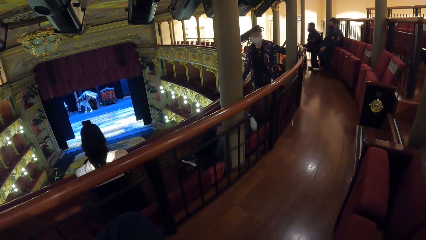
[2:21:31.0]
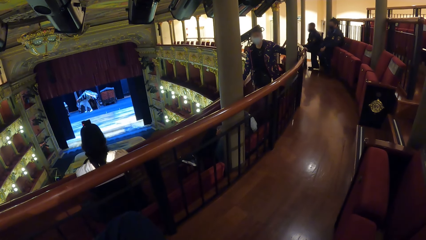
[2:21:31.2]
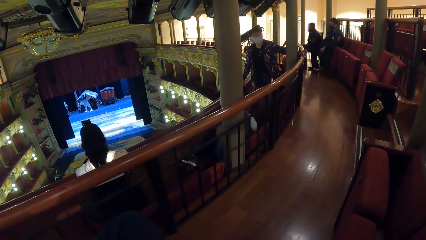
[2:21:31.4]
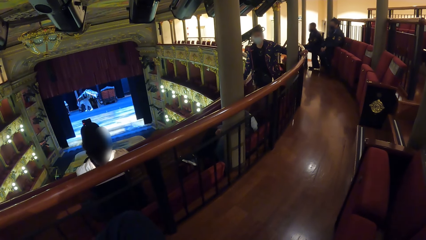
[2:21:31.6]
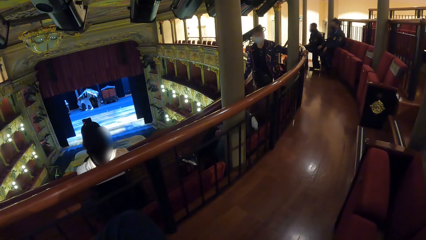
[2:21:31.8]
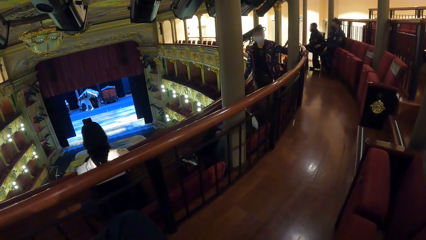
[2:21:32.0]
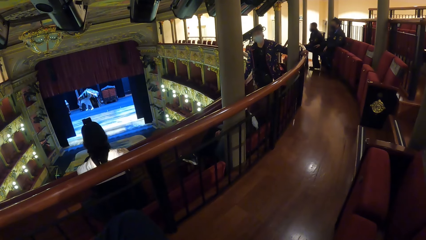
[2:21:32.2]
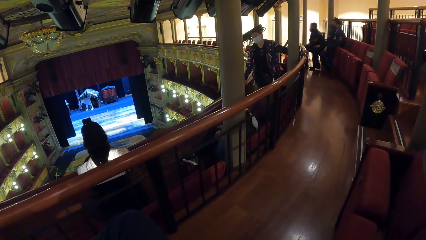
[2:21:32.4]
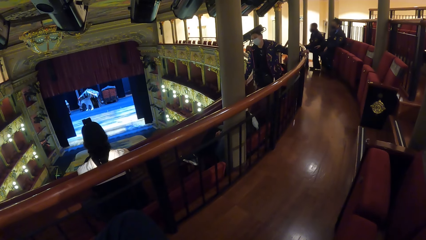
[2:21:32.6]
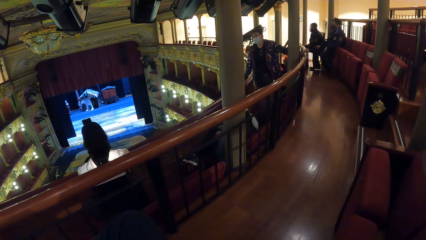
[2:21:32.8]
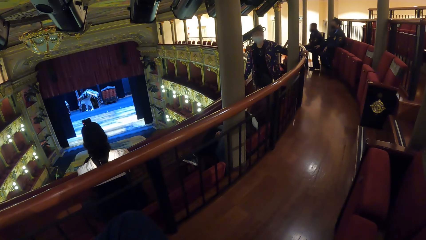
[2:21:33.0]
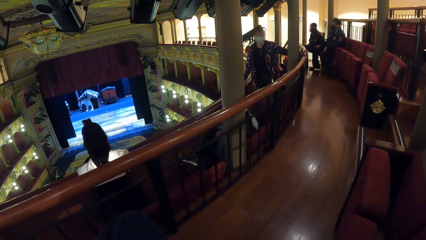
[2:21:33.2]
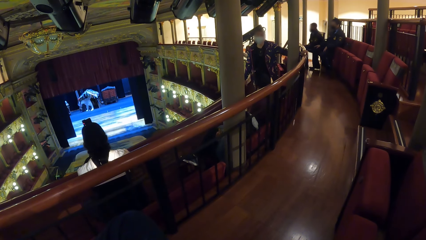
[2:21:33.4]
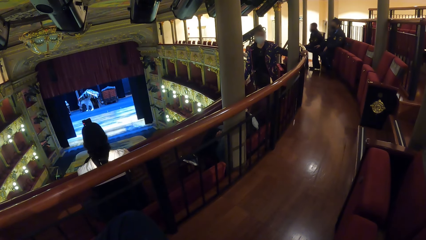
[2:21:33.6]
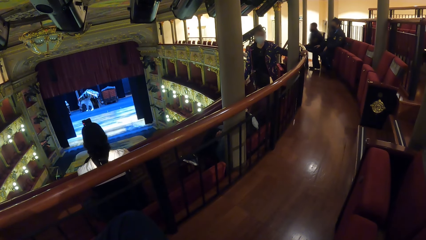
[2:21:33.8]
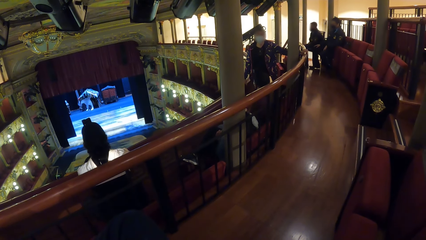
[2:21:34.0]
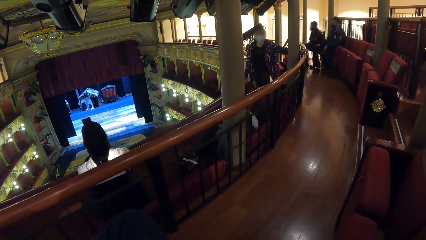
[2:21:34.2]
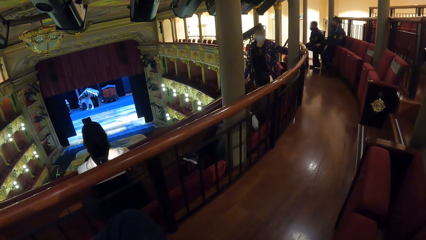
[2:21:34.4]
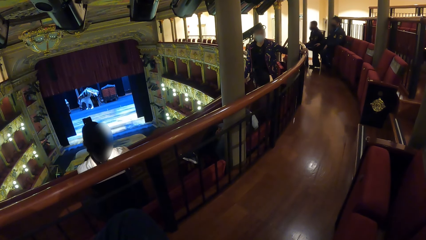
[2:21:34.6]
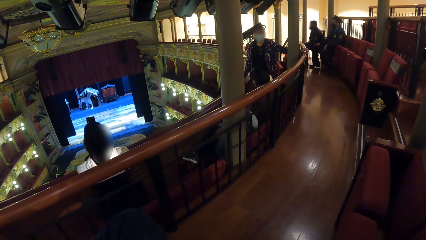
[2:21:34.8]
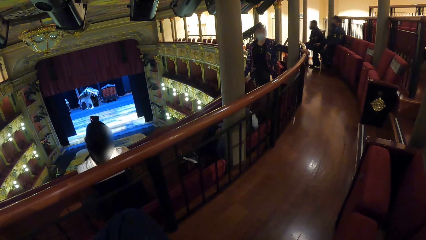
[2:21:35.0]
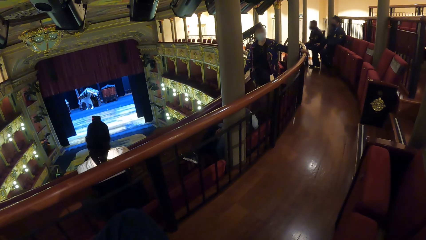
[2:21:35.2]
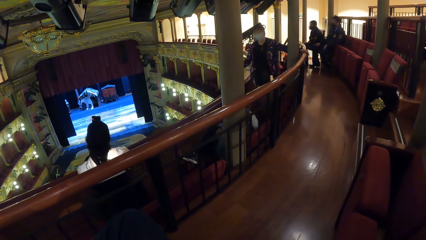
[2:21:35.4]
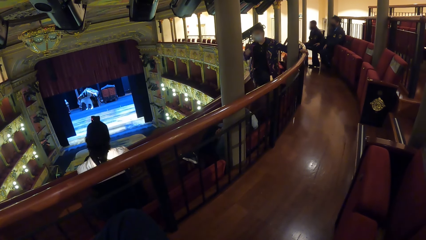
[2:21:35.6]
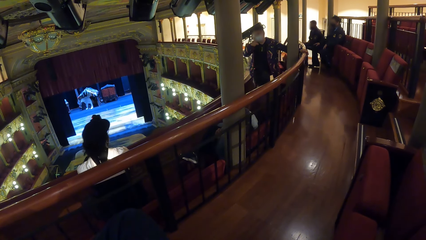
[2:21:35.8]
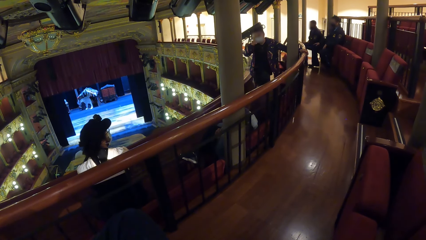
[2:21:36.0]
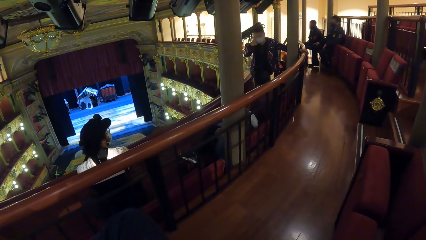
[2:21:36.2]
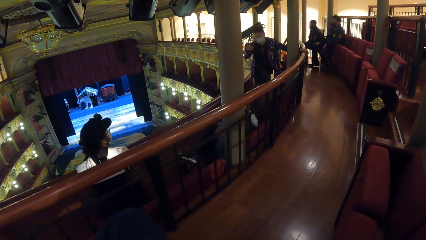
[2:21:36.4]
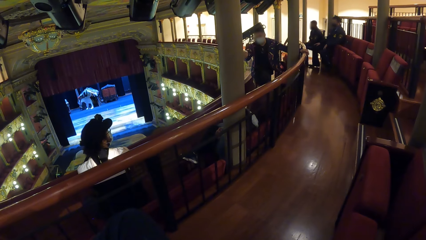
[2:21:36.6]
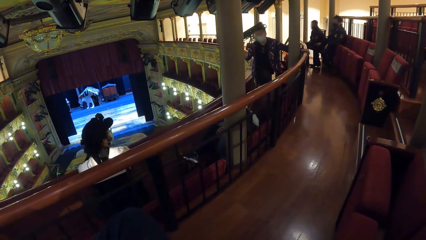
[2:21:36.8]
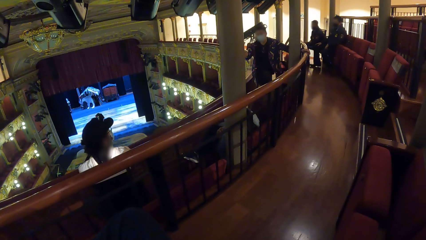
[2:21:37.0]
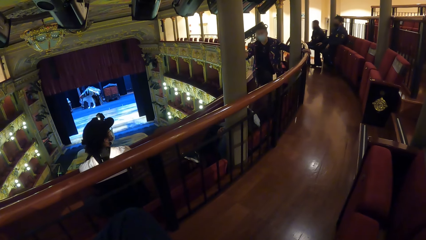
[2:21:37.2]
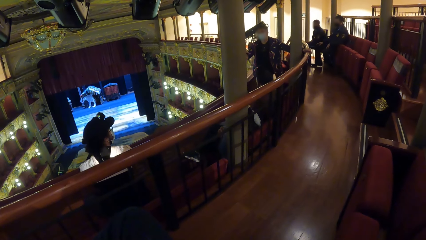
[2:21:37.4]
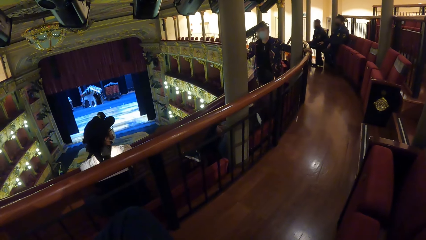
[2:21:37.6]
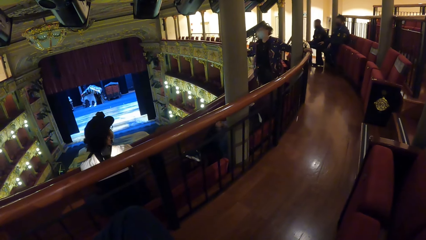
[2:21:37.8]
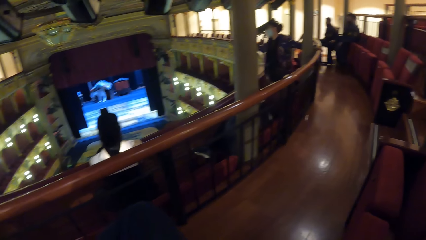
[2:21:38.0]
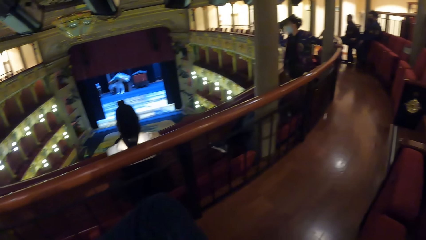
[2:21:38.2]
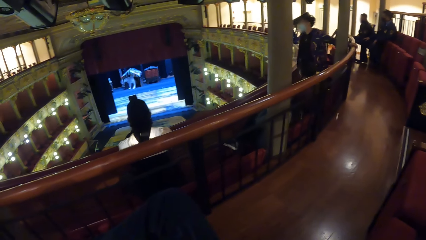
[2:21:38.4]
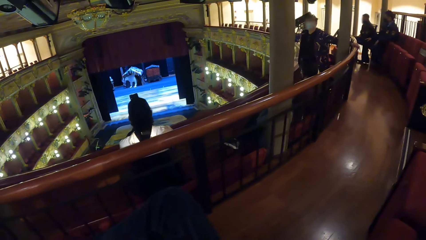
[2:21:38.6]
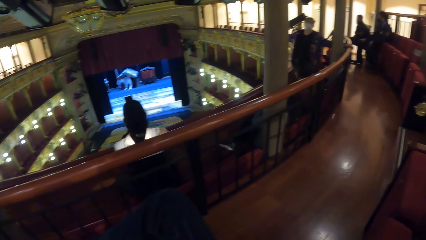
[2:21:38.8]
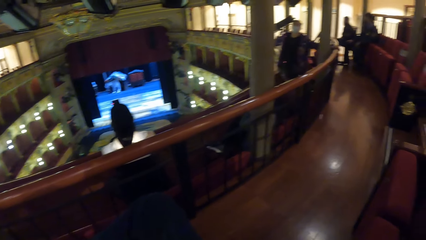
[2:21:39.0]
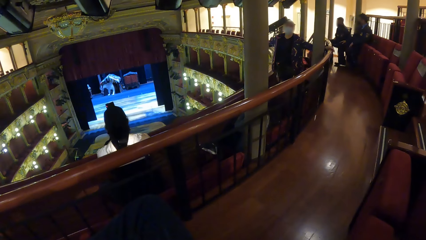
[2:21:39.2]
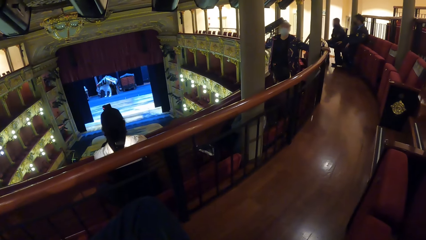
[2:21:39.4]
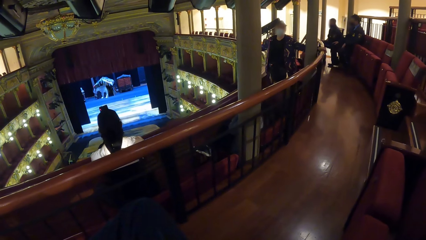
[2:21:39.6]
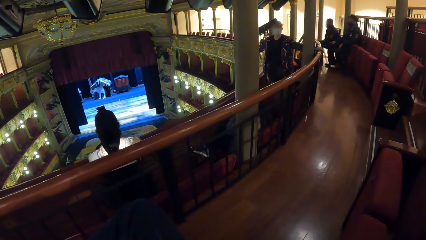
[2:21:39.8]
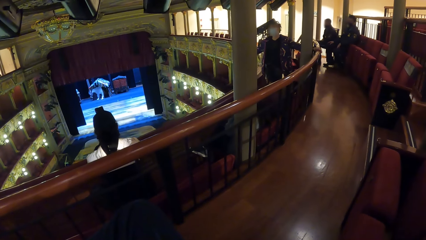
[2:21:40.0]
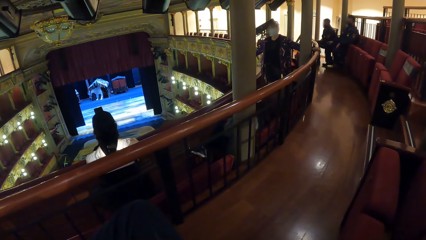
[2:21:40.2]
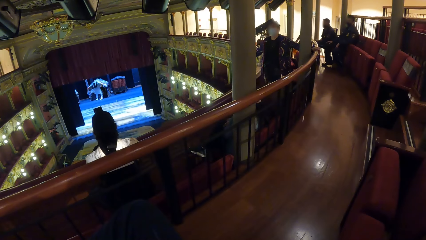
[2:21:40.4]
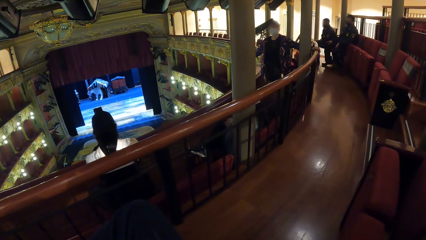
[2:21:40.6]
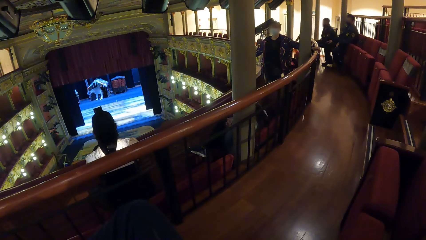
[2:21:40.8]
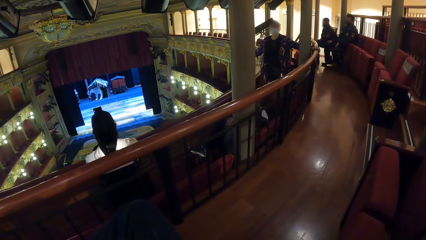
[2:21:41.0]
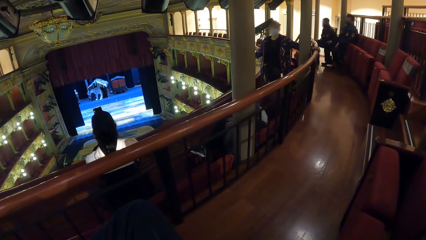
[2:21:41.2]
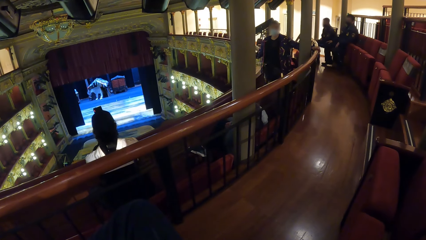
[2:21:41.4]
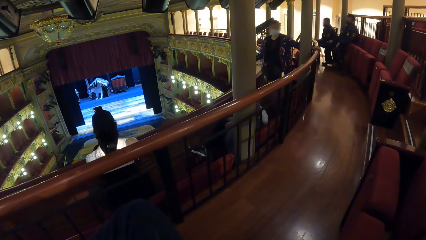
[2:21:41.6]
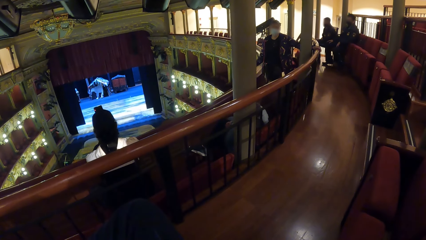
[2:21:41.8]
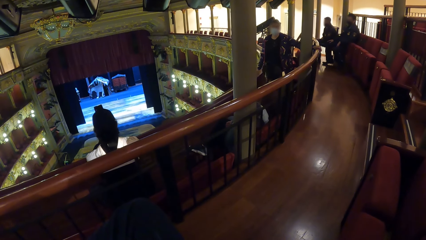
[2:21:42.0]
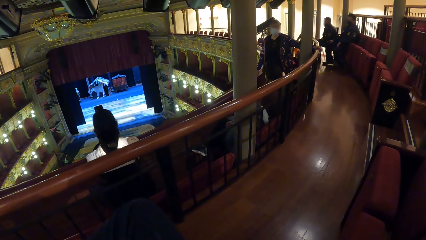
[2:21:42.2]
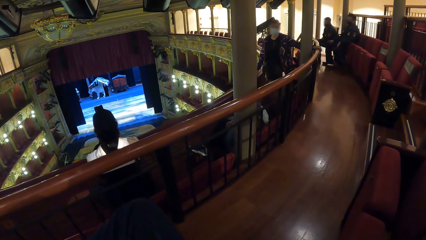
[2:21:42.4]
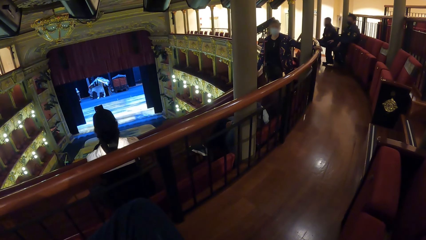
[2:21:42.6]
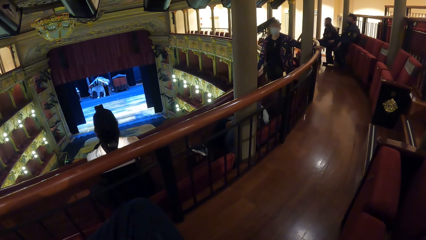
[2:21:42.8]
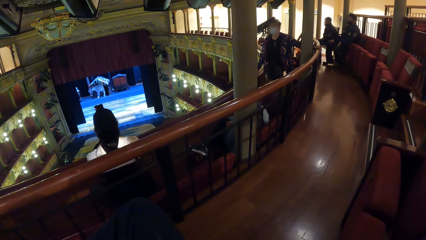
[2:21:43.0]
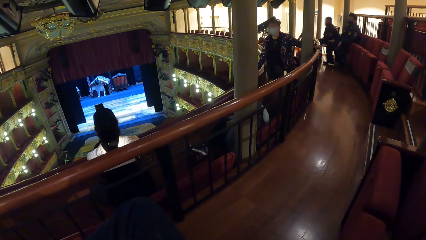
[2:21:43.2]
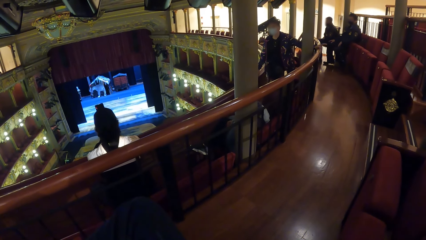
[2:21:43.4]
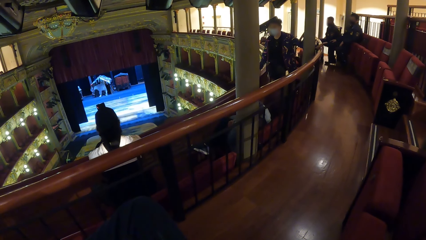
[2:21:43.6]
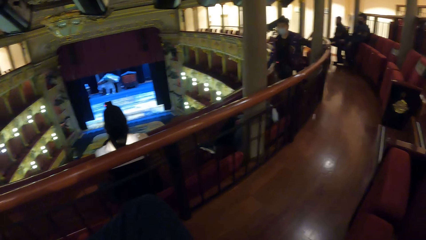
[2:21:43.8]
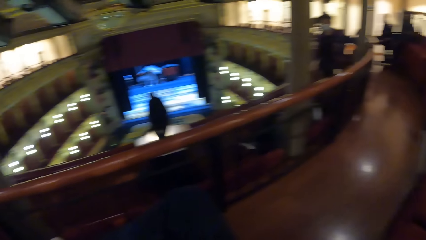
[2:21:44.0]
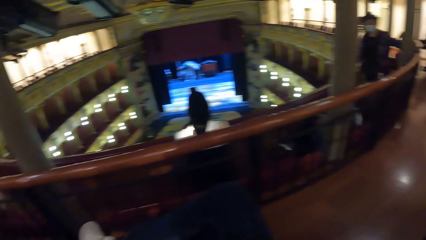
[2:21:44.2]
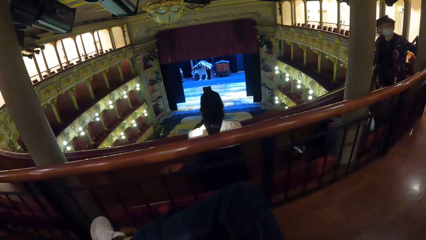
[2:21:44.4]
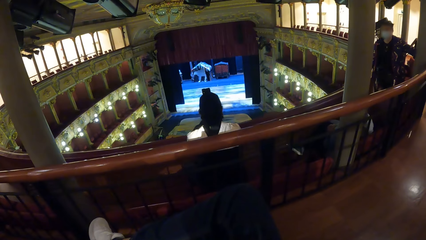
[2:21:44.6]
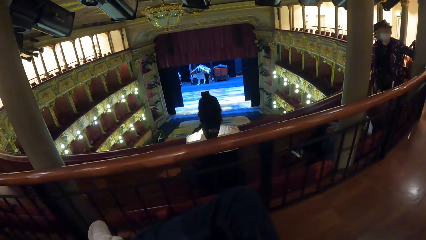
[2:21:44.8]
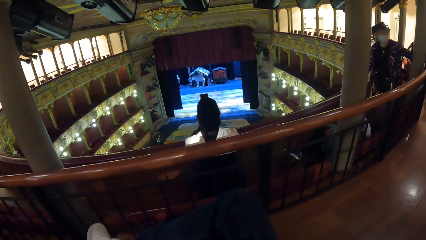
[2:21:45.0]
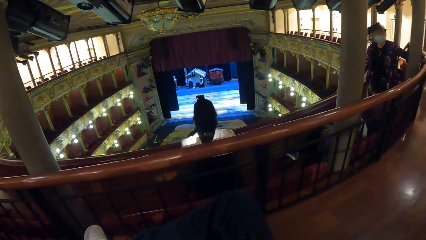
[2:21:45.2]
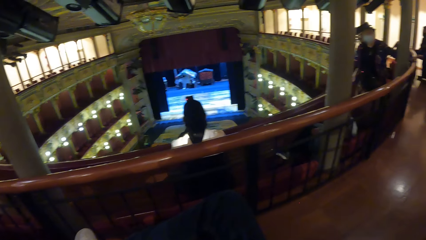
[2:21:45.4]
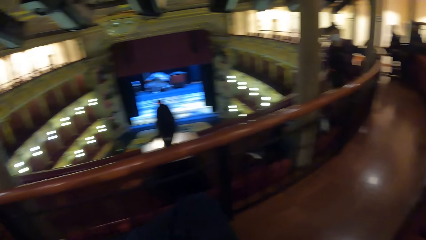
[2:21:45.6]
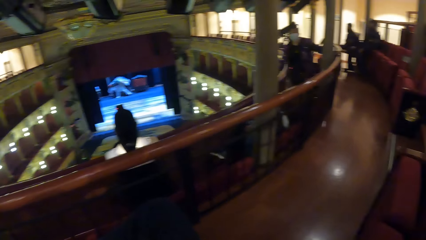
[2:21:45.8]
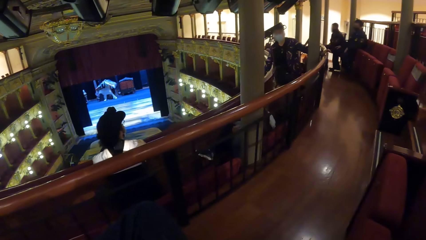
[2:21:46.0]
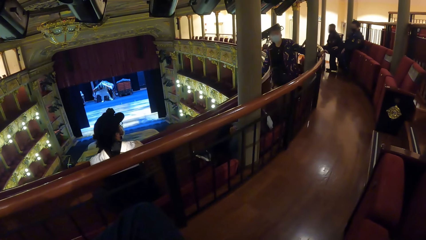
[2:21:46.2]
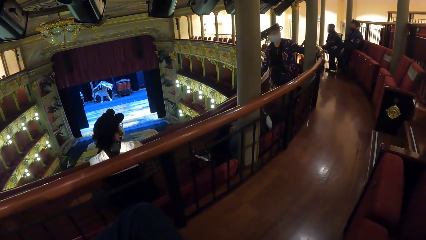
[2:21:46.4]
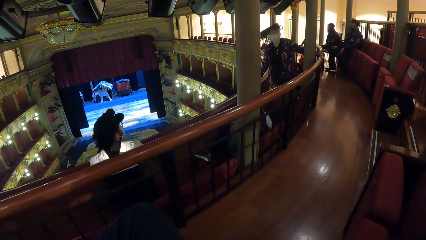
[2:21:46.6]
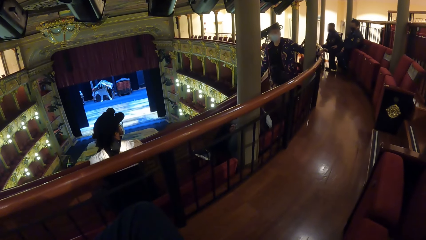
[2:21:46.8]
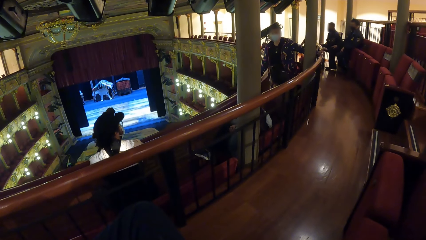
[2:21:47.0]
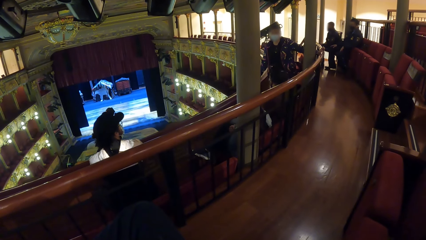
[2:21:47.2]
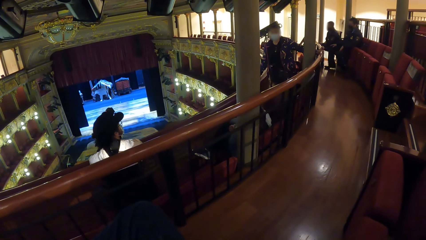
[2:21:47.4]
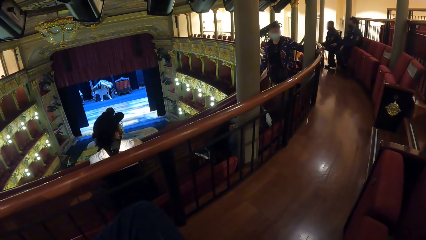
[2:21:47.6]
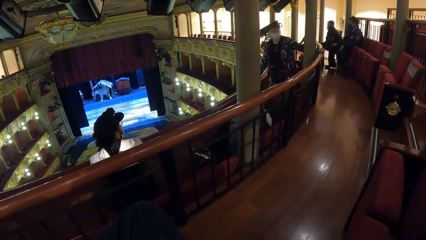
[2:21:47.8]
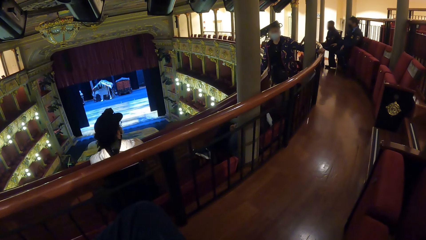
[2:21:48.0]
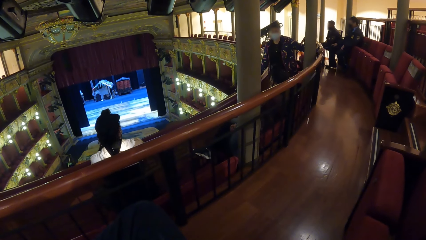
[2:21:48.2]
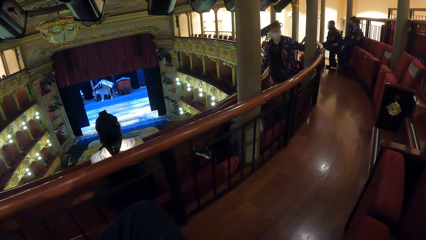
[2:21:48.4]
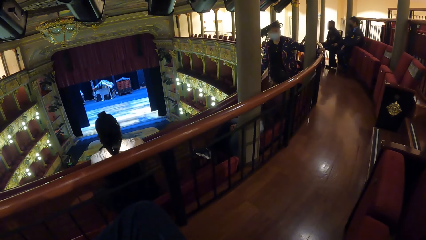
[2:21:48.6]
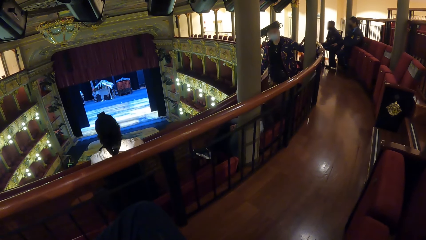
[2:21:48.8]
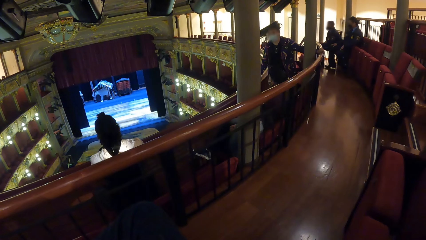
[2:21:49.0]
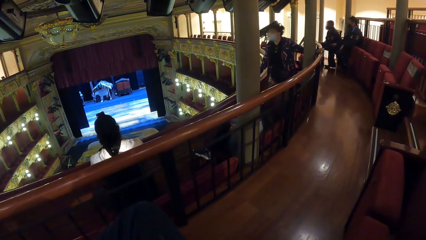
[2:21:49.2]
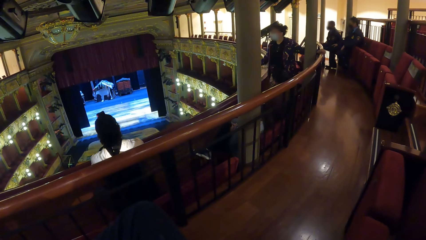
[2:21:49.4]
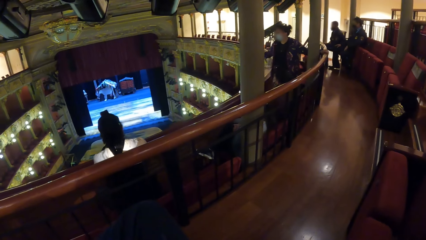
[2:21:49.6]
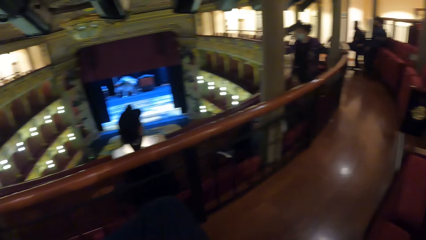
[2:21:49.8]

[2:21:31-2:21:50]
The woman adjusts the nose mask with her right hand.
